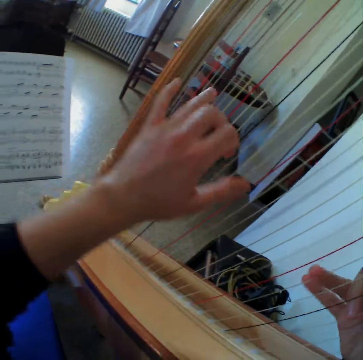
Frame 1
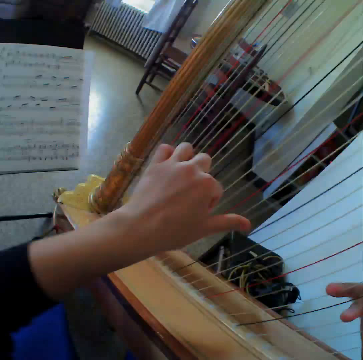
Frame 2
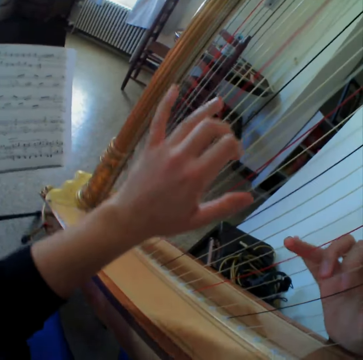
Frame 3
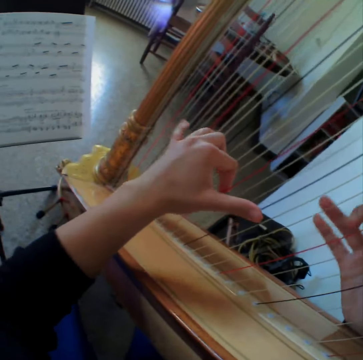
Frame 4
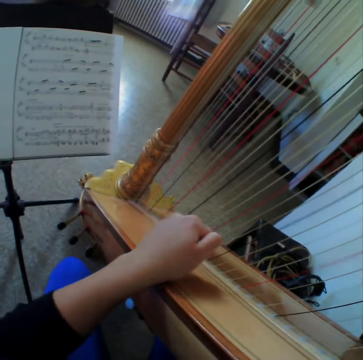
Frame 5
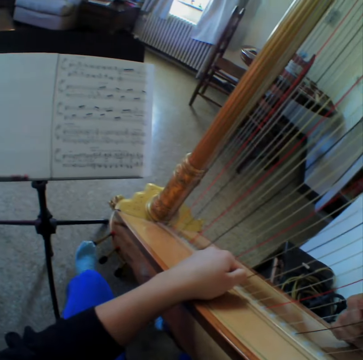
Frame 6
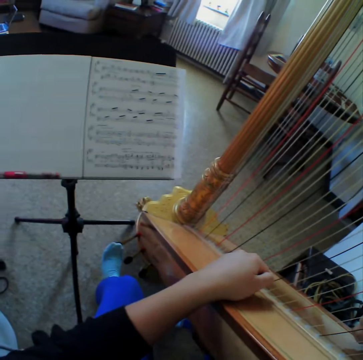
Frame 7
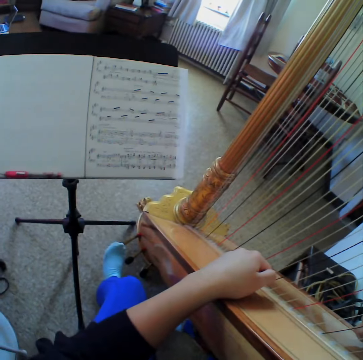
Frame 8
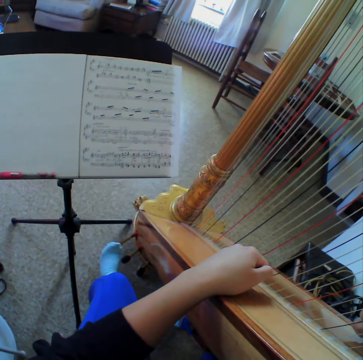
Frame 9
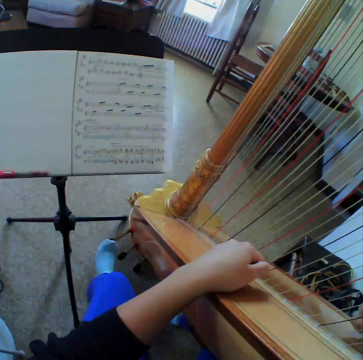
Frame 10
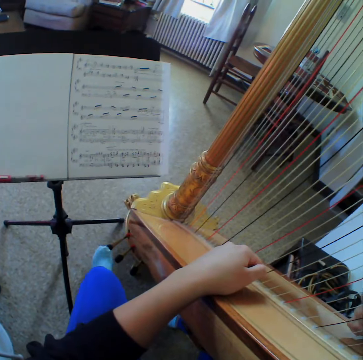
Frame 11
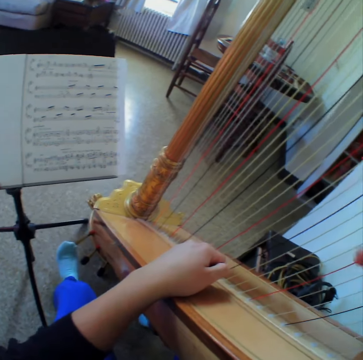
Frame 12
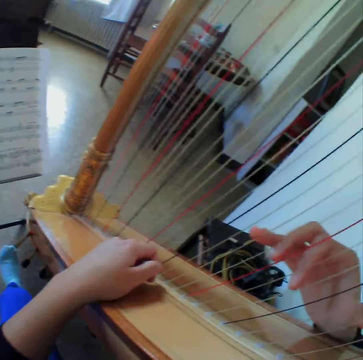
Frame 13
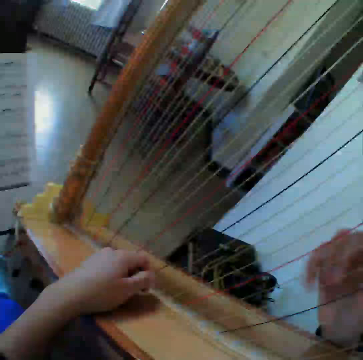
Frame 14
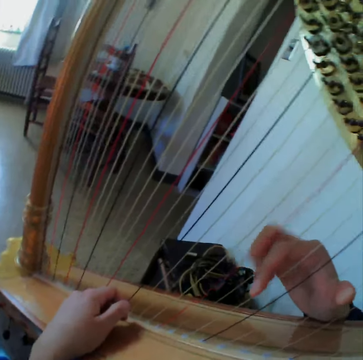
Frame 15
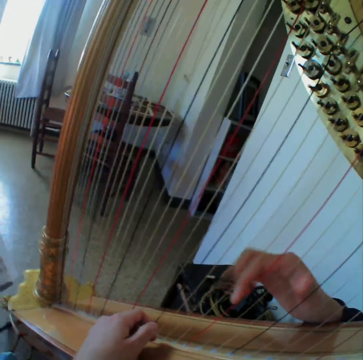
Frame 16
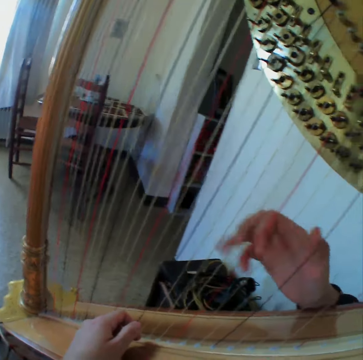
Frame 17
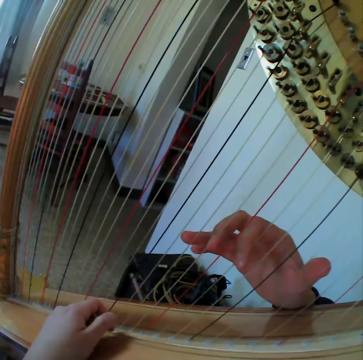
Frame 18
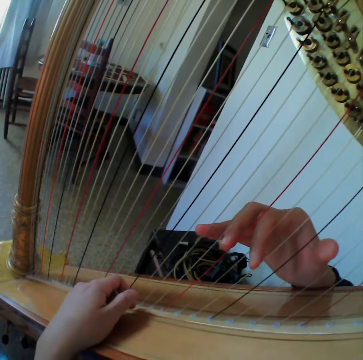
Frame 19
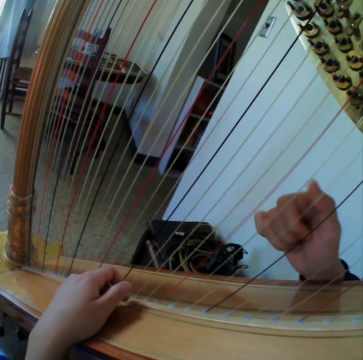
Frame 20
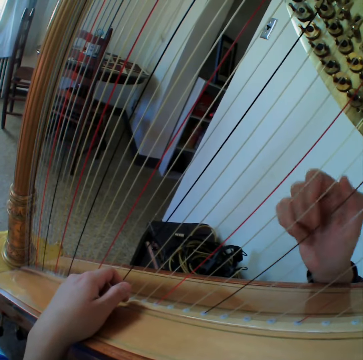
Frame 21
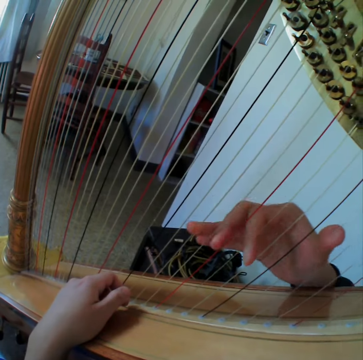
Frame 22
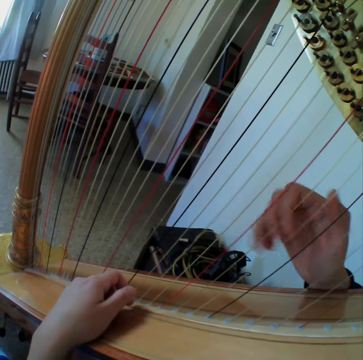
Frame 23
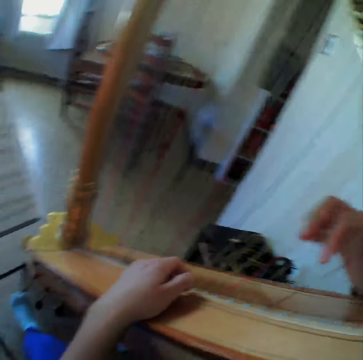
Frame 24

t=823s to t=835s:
The camera wearer reads the music paper. They read it again. They stop to play the harp. They step on the guitar or harp. They start to play the harp again.

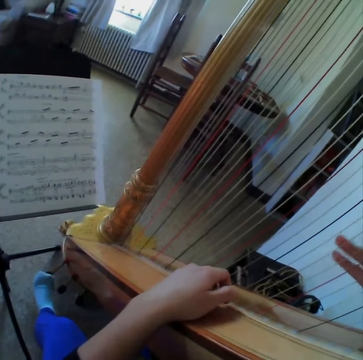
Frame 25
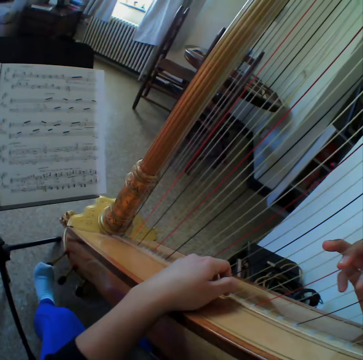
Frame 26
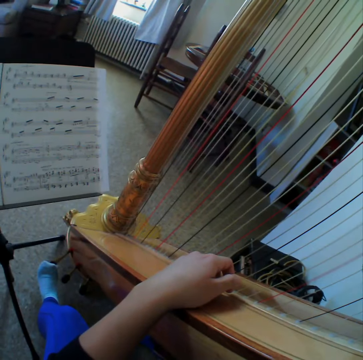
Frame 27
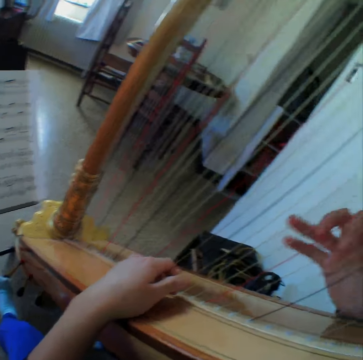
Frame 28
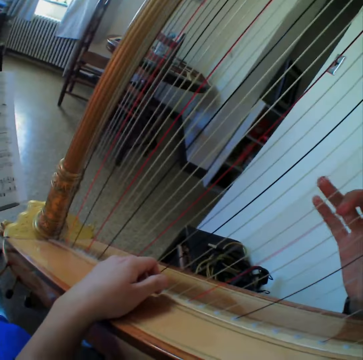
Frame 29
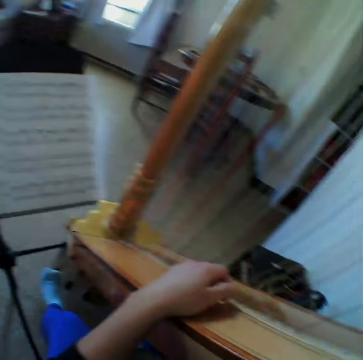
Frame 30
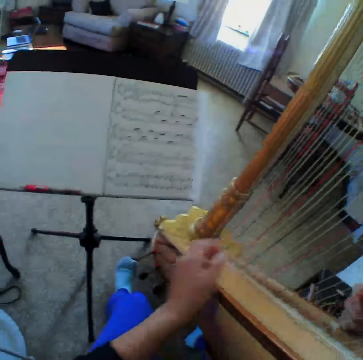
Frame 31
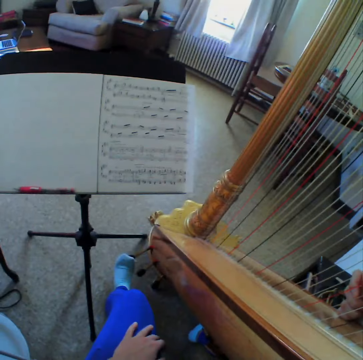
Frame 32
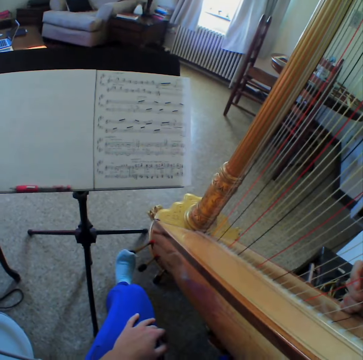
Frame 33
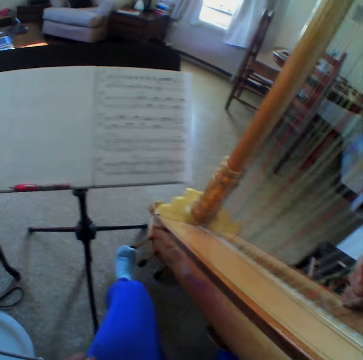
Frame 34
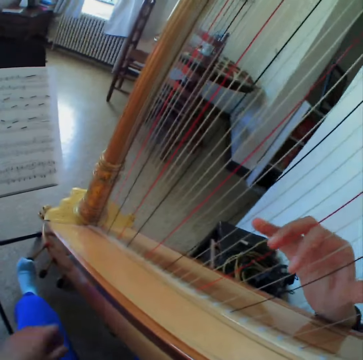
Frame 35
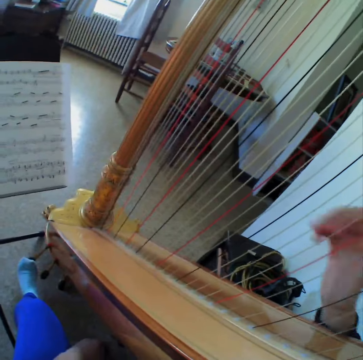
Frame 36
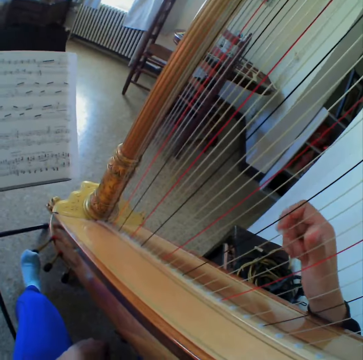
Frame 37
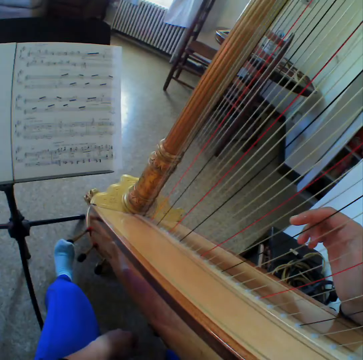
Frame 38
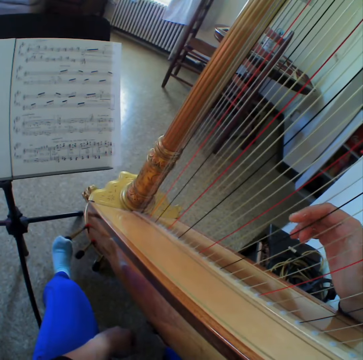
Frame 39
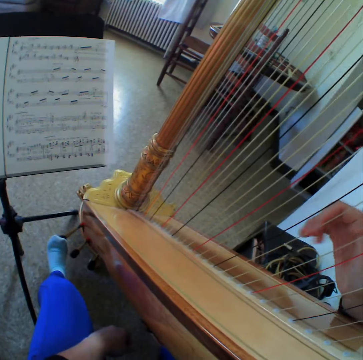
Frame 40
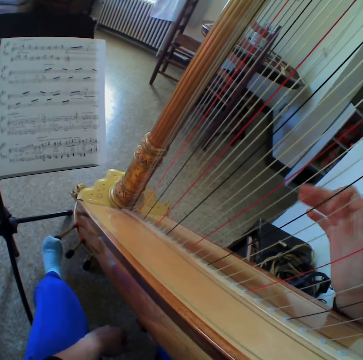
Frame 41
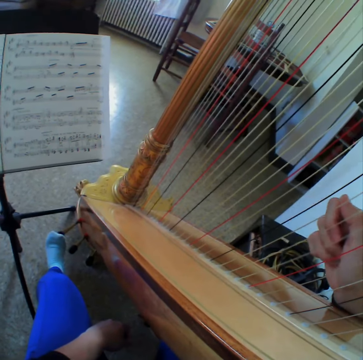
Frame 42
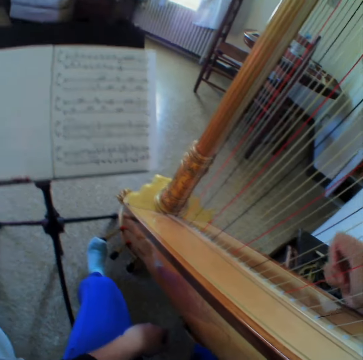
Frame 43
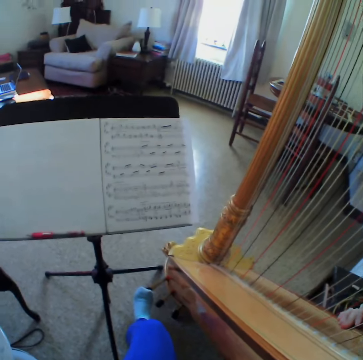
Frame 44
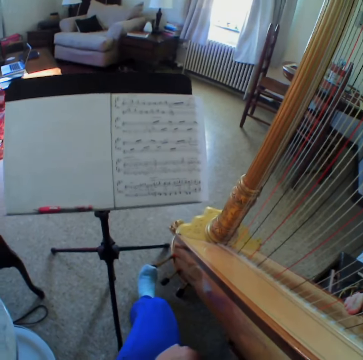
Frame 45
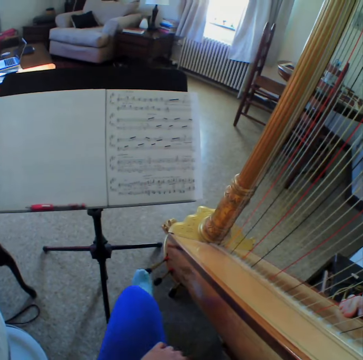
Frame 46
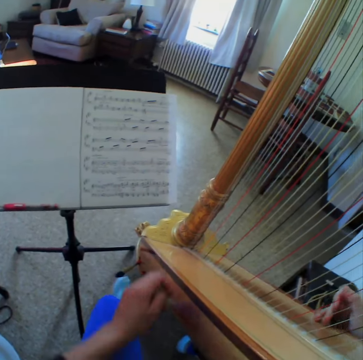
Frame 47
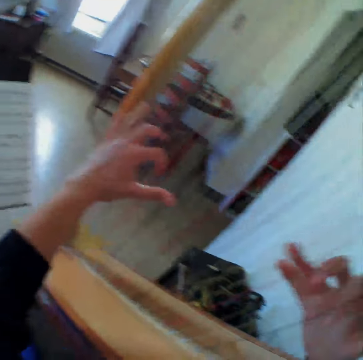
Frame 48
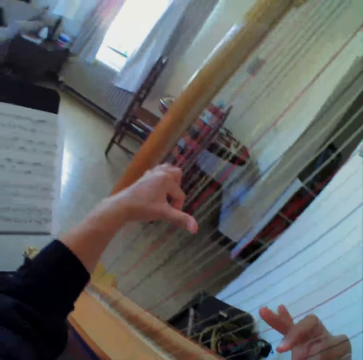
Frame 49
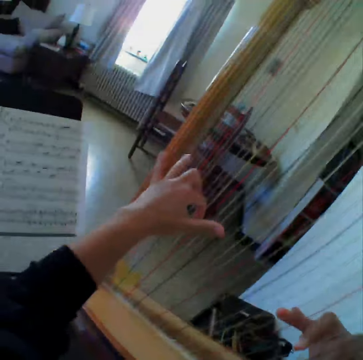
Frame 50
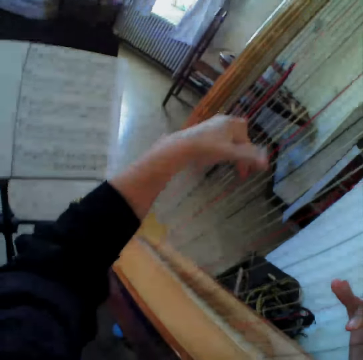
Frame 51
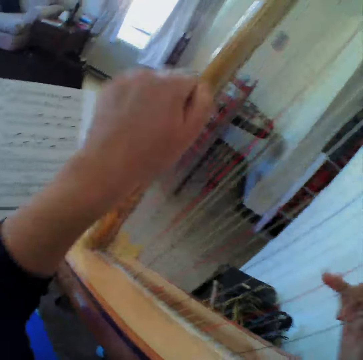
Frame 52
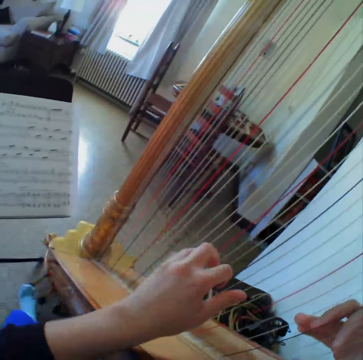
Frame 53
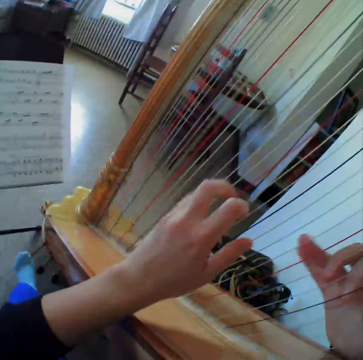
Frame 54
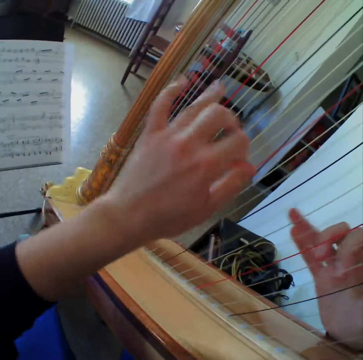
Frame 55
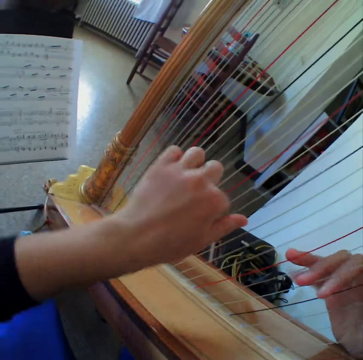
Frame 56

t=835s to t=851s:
The camera wearer reads the music paper. They play the guitar. They read the music paper. They play the guitar.

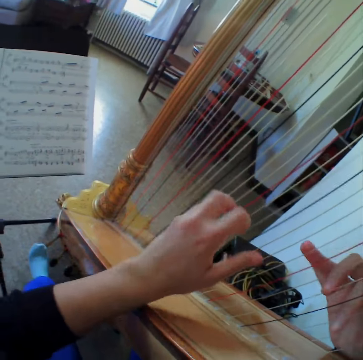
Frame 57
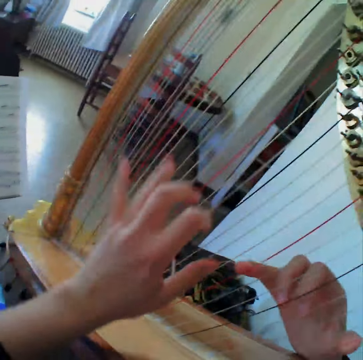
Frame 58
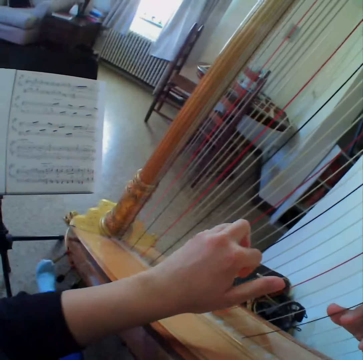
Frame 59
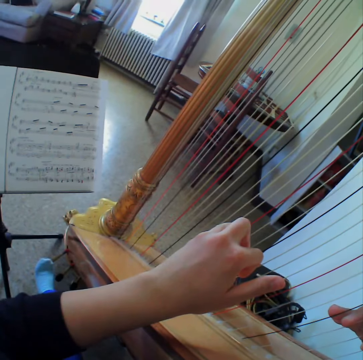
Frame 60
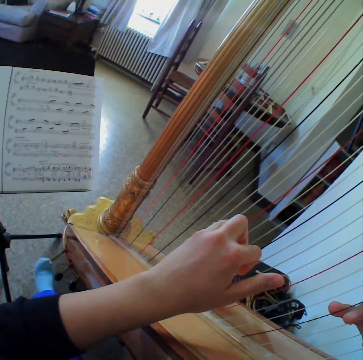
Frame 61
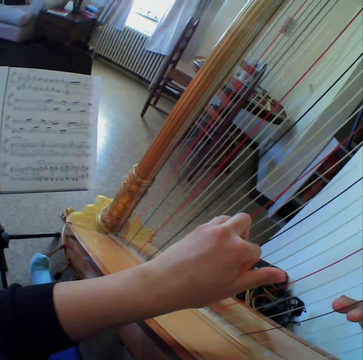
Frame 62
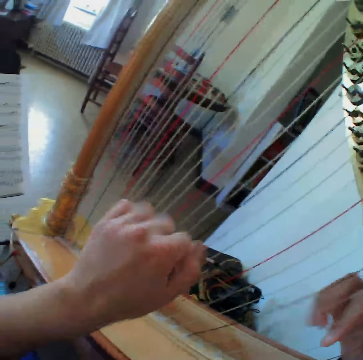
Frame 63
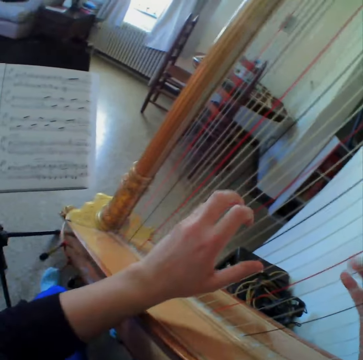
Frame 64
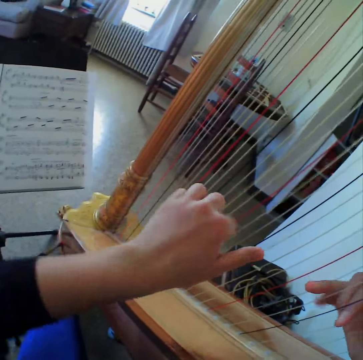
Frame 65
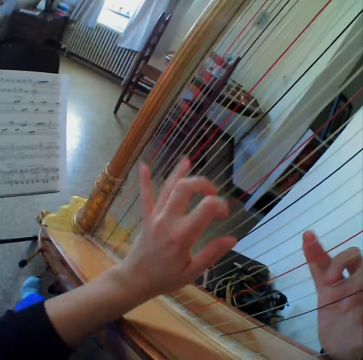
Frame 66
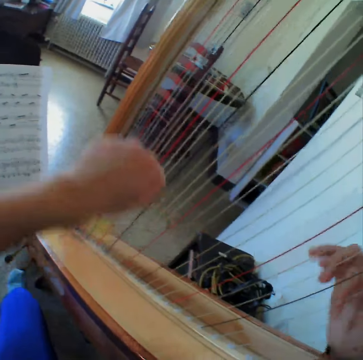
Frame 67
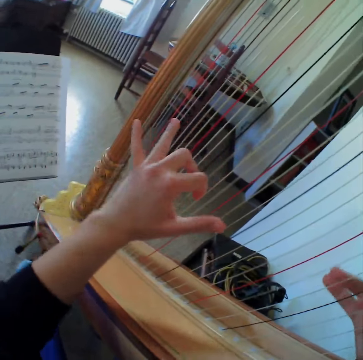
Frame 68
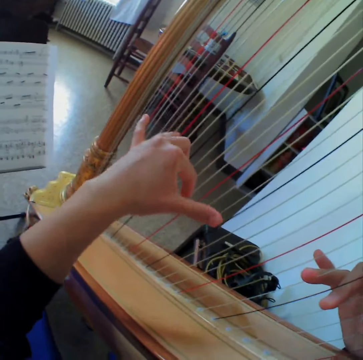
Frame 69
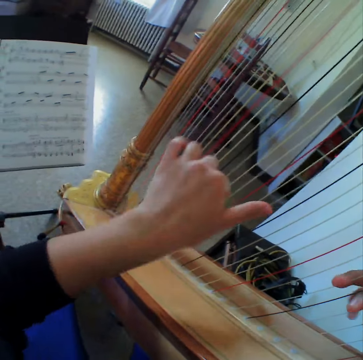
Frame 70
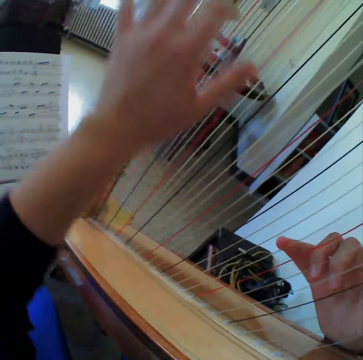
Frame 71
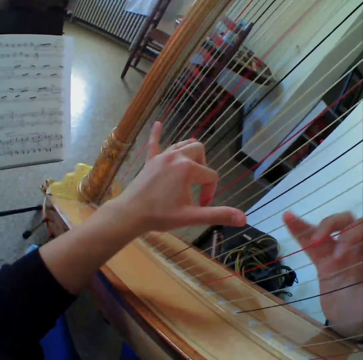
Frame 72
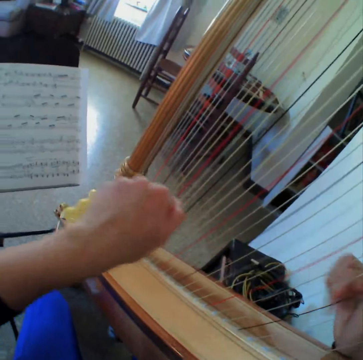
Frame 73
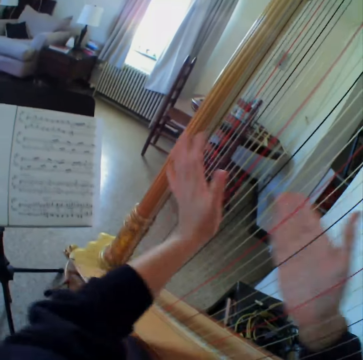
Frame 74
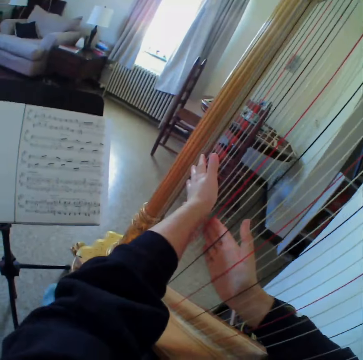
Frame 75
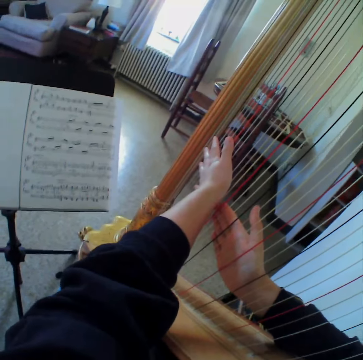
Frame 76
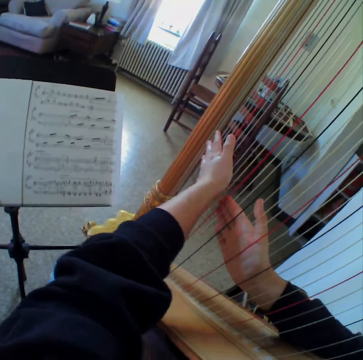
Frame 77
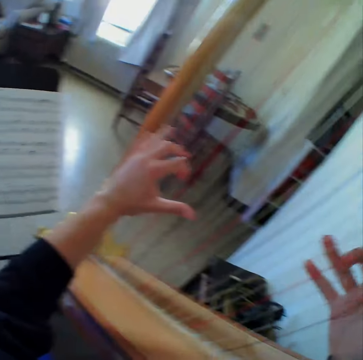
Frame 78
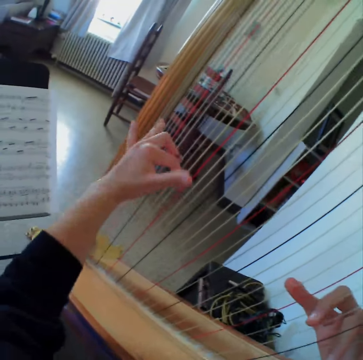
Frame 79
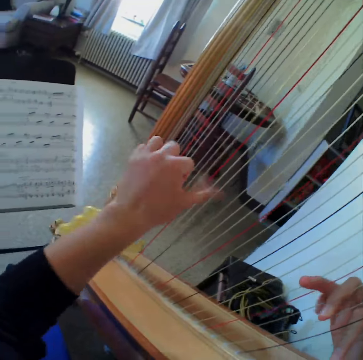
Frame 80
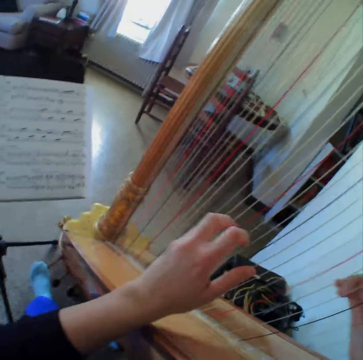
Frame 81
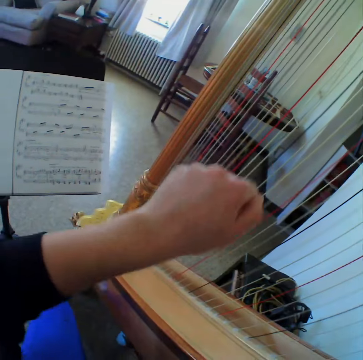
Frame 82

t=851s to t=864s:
The camera wearer reads the music paper. They play the guitar. They read the music paper. They play the guitar.
